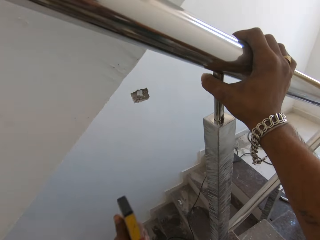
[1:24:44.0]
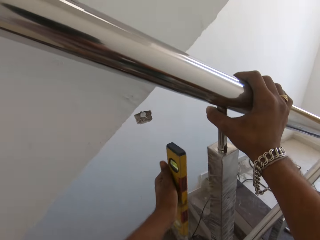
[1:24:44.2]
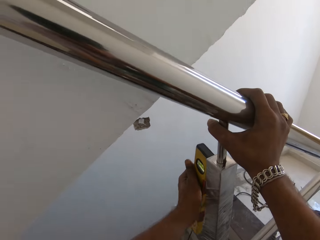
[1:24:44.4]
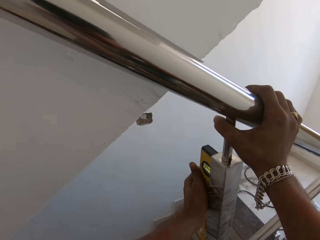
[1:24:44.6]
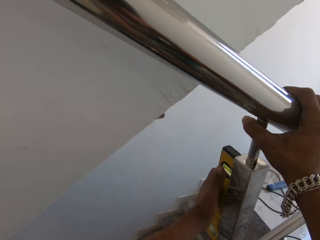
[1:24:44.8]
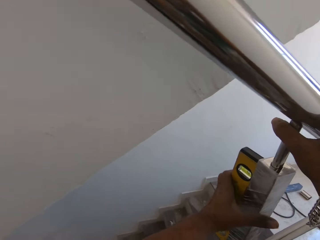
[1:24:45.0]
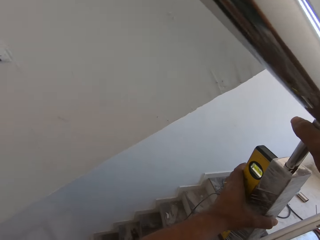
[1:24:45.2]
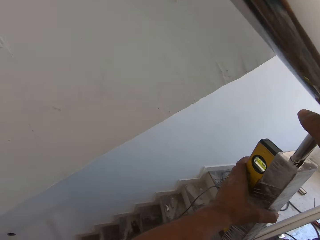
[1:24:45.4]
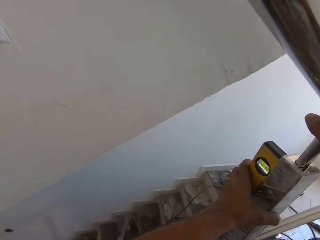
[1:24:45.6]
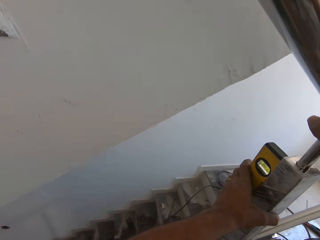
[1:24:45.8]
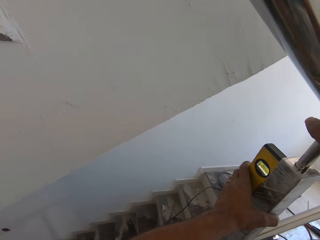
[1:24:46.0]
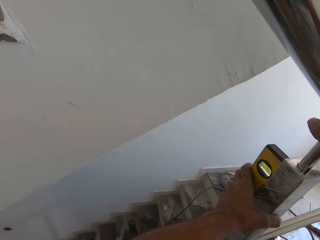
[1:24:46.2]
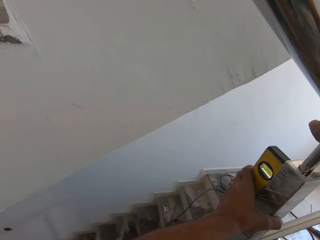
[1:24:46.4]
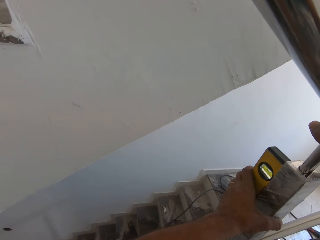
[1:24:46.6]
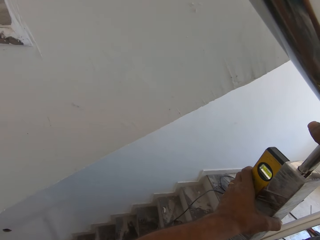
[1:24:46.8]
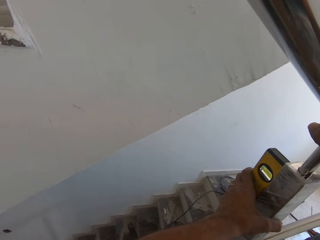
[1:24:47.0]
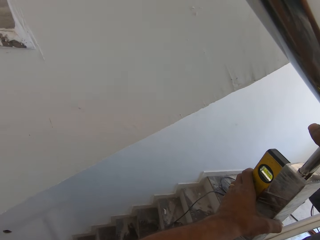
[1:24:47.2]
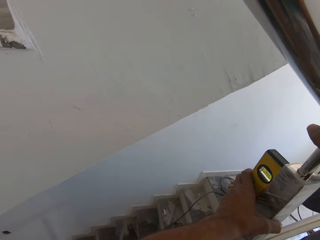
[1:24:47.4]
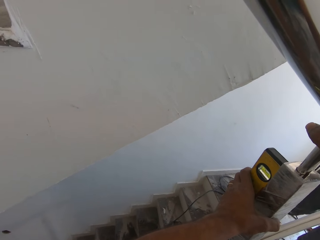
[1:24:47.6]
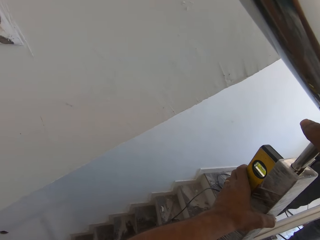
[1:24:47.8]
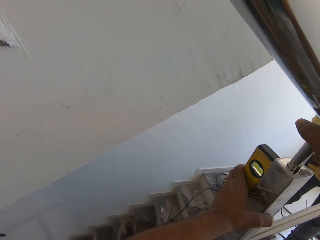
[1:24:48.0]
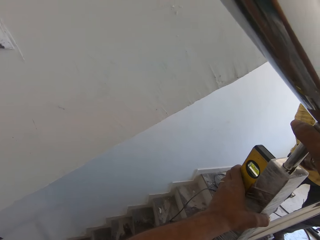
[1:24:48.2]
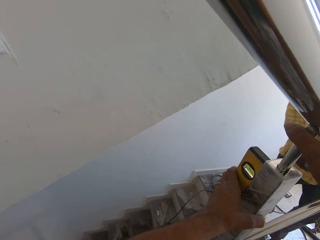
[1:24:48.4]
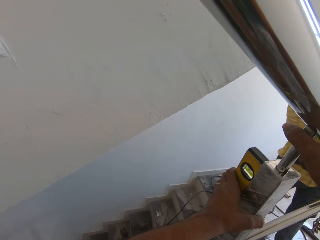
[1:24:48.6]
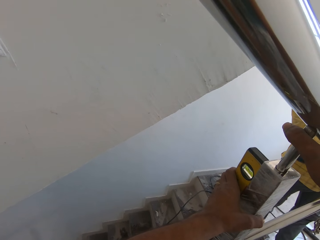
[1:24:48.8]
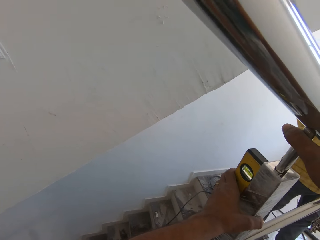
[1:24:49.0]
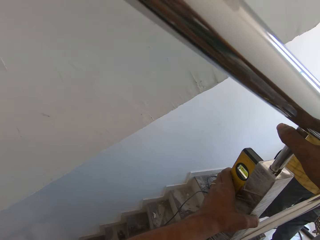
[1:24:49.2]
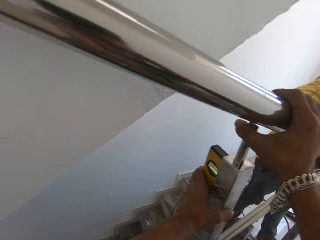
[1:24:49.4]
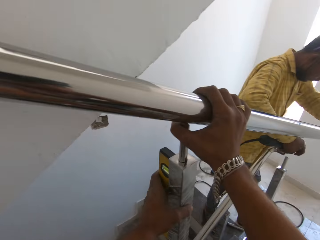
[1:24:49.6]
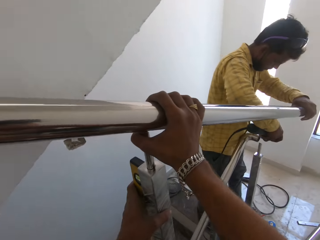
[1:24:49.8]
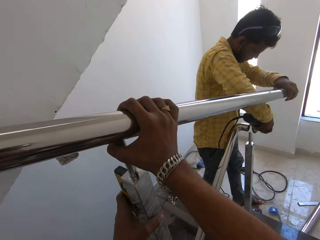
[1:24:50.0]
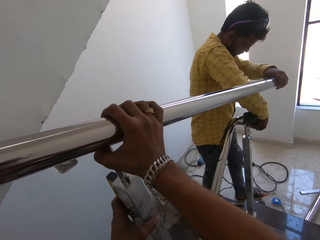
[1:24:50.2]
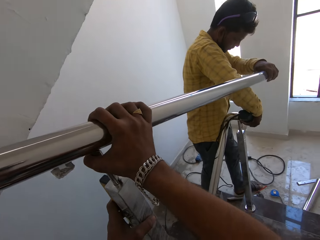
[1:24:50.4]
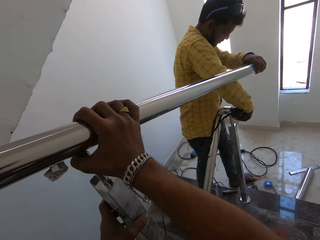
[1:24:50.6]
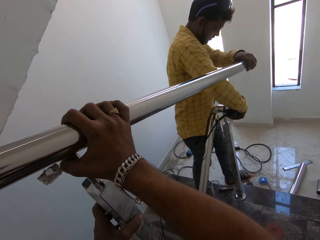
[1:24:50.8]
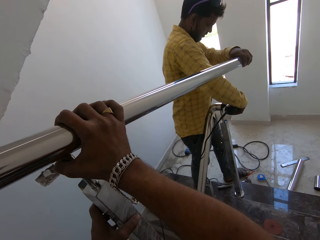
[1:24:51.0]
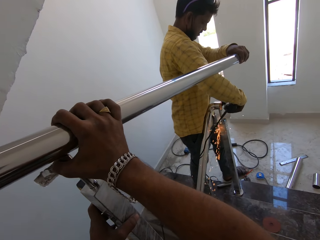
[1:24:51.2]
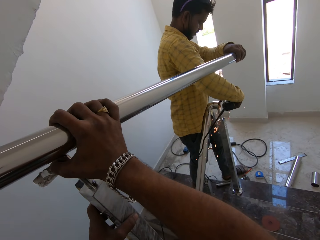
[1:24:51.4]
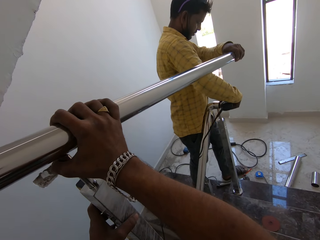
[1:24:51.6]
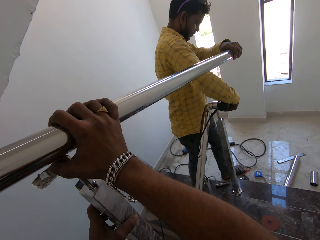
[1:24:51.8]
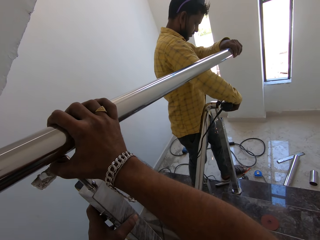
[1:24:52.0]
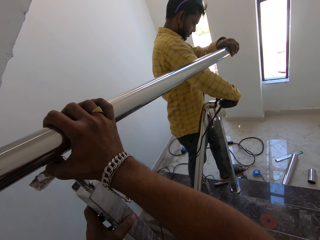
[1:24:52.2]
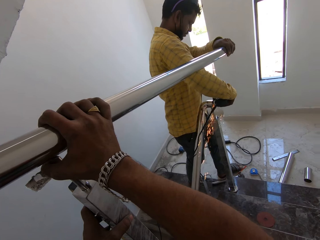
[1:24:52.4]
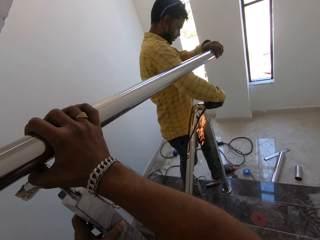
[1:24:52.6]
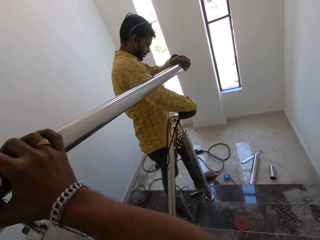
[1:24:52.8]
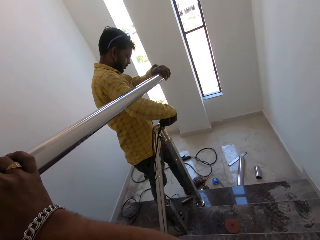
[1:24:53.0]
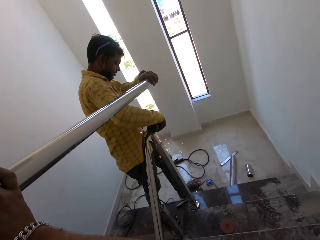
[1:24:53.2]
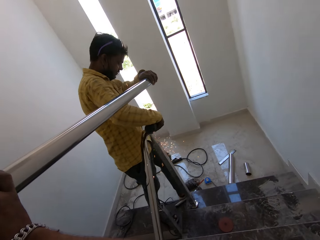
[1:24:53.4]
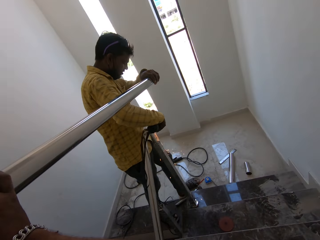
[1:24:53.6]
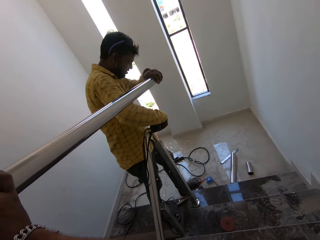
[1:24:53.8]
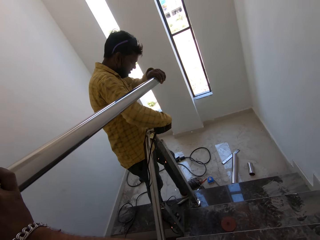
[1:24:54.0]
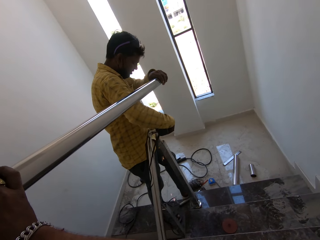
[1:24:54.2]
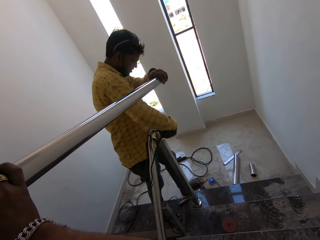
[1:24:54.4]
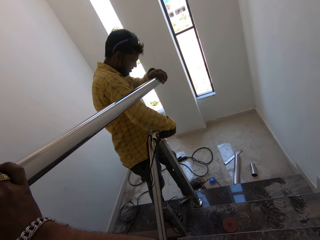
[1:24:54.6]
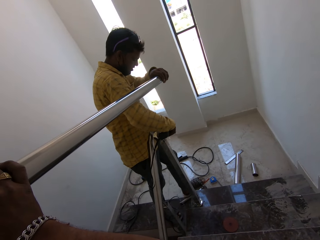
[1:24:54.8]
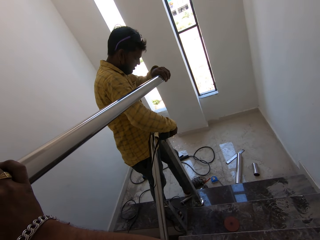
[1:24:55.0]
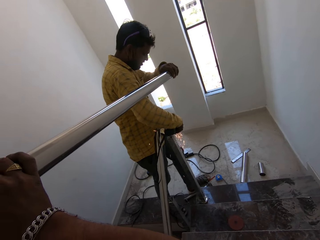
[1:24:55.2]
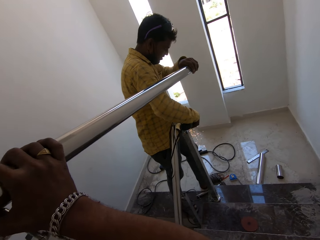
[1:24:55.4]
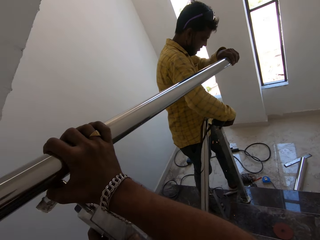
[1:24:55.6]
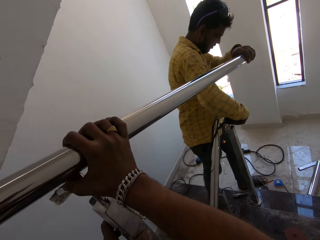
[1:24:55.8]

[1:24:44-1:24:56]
The camera wearer places the spirit level in his left hand against the stainless steel railing baluster. The man holds the stainless steel pipe with his left hand. The man grinds the stainless steel elbow on the stainless steel pipe of the stair railing with the angular grinder in his right hand.

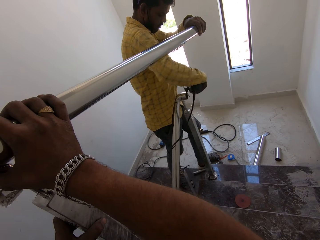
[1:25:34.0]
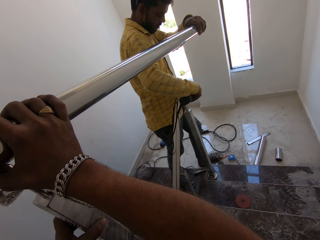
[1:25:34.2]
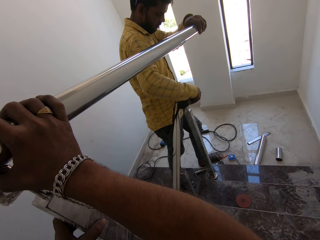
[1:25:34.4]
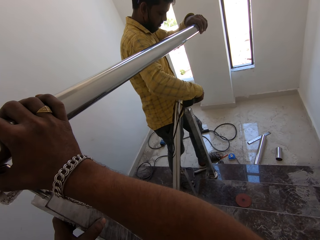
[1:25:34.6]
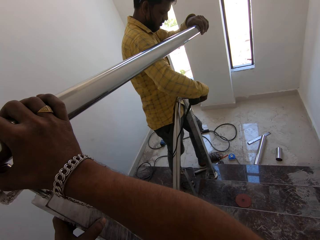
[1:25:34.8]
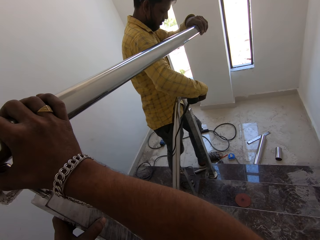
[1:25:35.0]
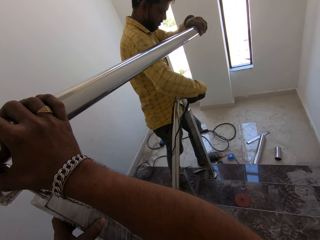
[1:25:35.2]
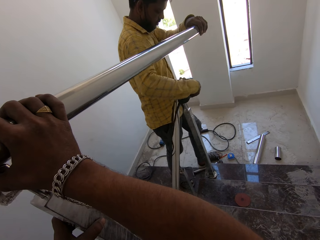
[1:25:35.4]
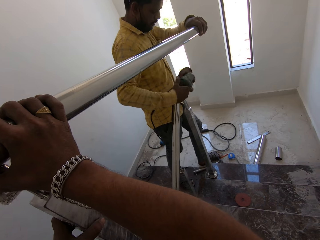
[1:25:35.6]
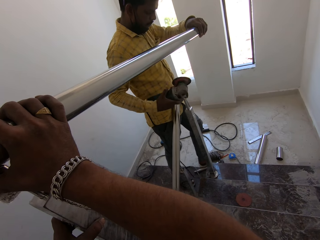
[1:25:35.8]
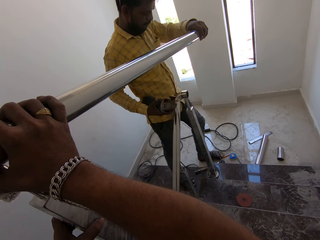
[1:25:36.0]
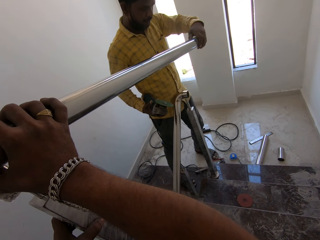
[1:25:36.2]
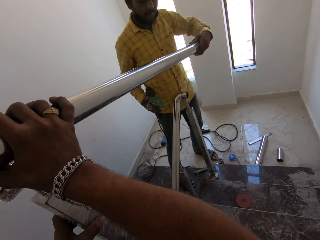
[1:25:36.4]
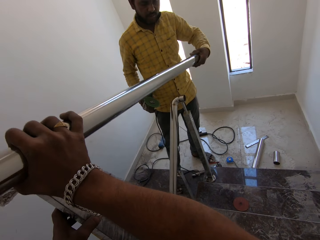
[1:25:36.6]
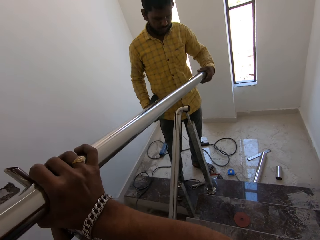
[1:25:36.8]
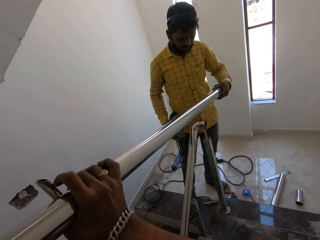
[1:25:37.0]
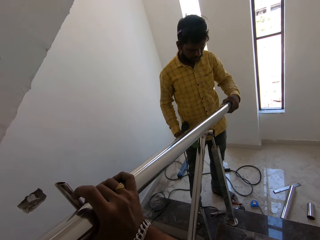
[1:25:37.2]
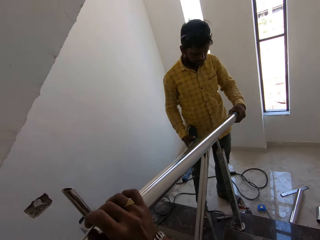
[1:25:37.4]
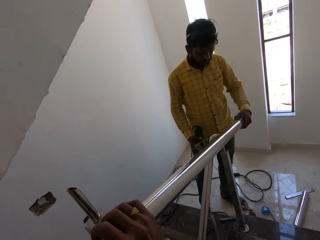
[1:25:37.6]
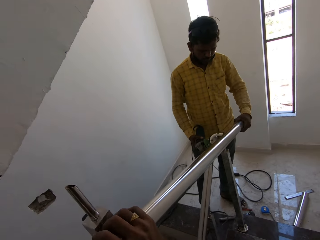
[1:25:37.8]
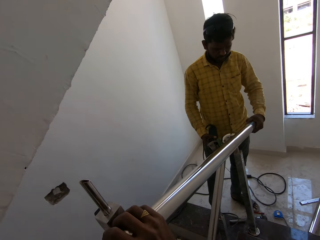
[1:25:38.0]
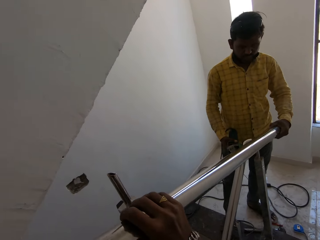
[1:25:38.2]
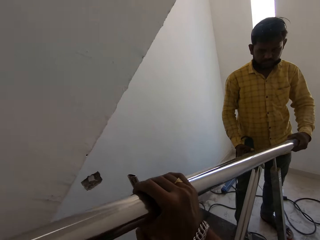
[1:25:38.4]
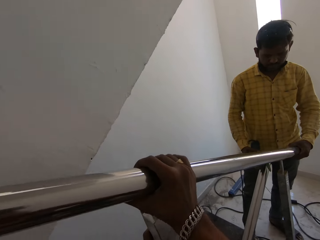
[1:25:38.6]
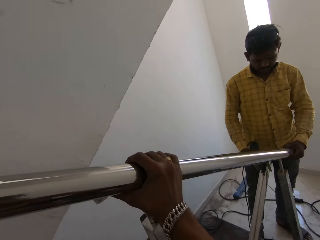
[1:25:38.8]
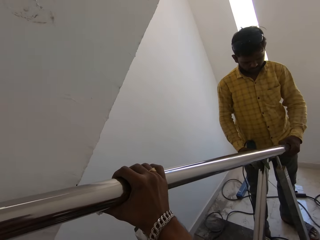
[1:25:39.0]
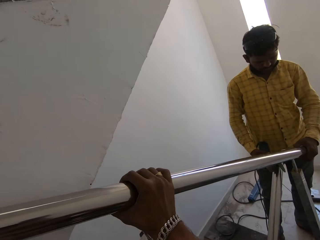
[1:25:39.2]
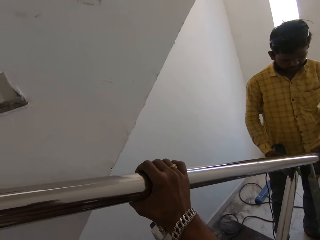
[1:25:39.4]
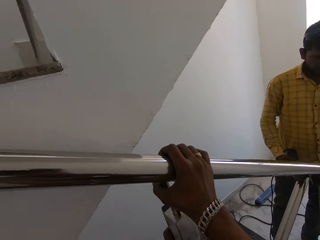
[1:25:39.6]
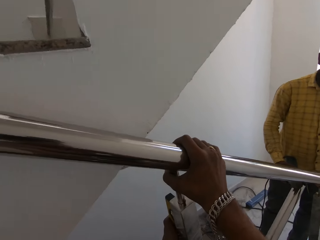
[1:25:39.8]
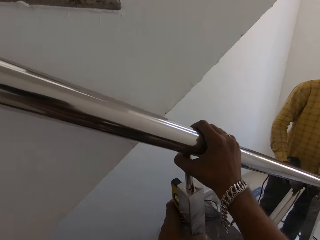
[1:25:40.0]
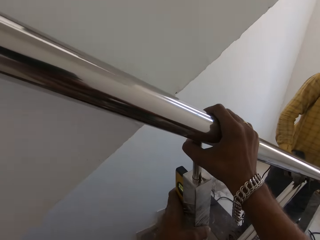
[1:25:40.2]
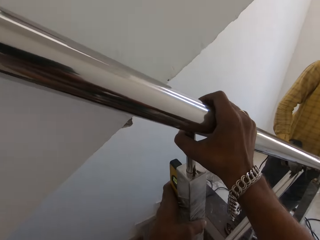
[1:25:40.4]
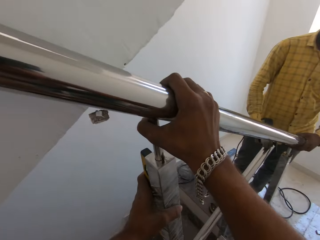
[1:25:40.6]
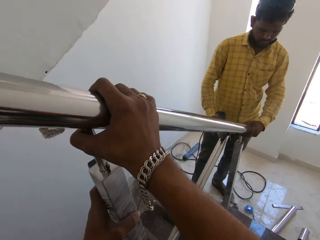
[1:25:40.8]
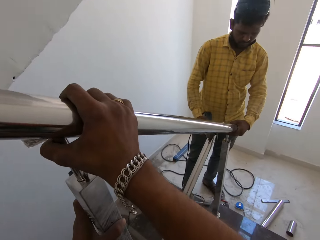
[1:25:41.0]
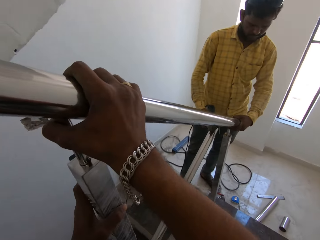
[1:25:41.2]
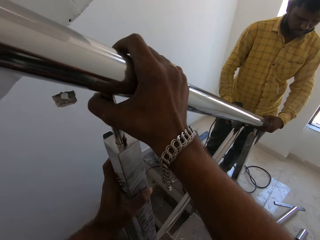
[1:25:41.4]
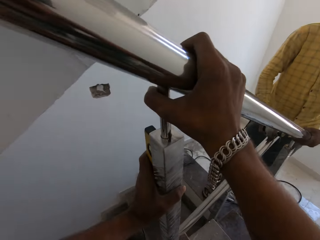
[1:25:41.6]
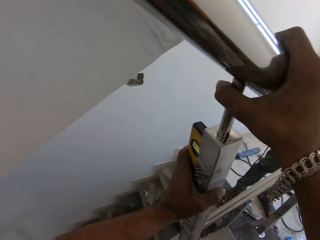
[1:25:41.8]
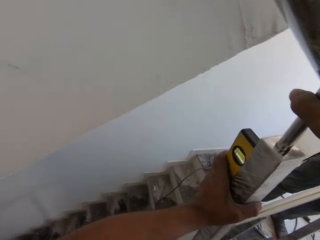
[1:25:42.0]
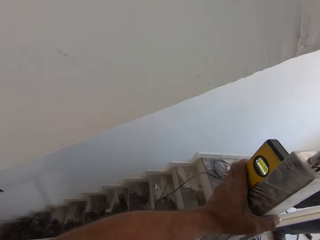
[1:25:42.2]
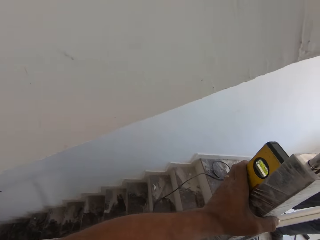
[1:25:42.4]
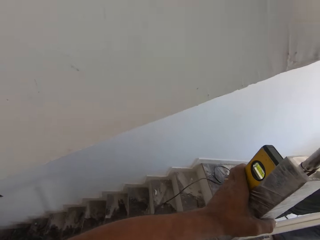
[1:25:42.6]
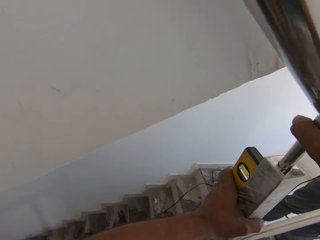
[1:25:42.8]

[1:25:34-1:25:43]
A man stops grinding. The man fits the stainless steel pipe in his left hand to the stainless steel elbow welded to the stainless steel pipe of the stair railing. The camera wearer raises the stainless steel pipe in his right hand on the stainless steel railing baluster. He measures the column.
